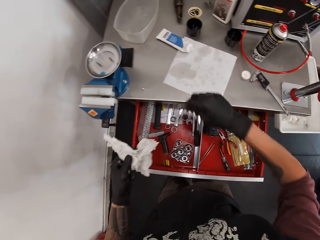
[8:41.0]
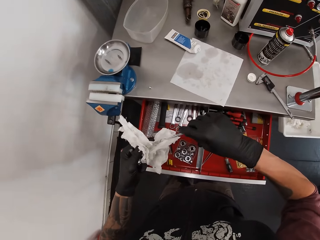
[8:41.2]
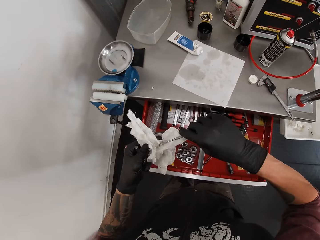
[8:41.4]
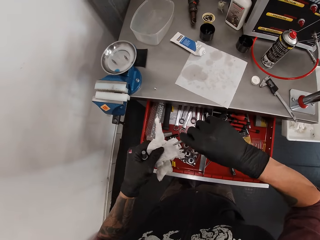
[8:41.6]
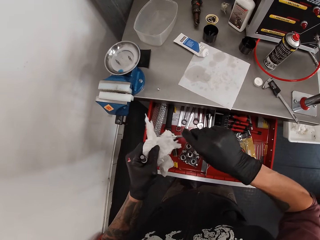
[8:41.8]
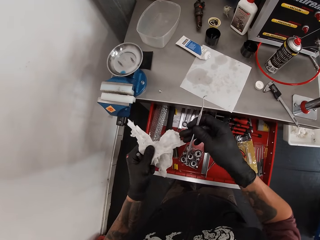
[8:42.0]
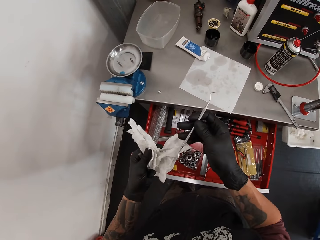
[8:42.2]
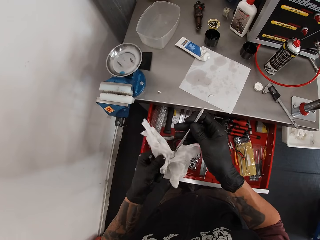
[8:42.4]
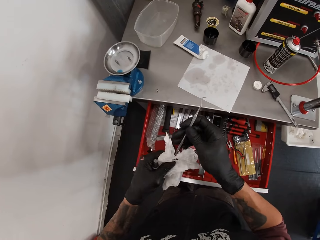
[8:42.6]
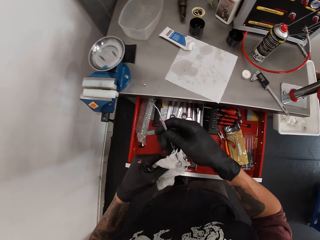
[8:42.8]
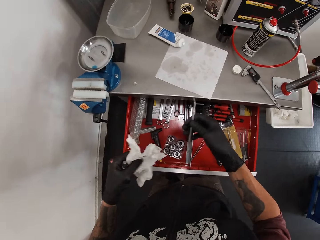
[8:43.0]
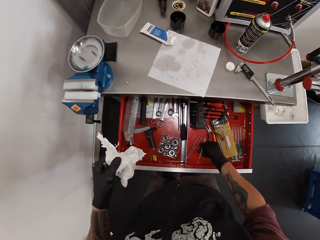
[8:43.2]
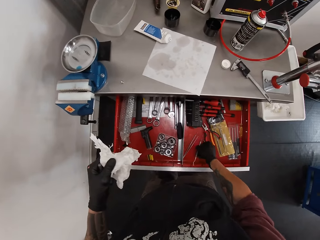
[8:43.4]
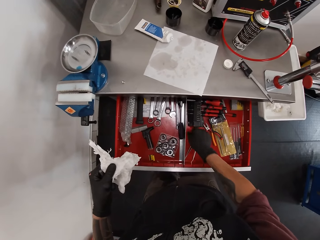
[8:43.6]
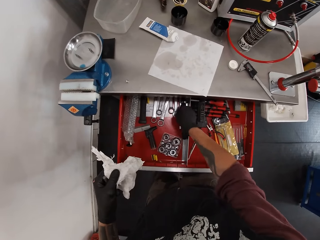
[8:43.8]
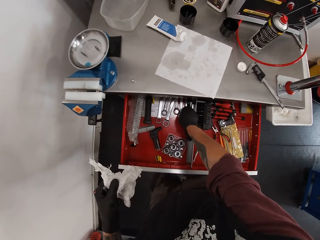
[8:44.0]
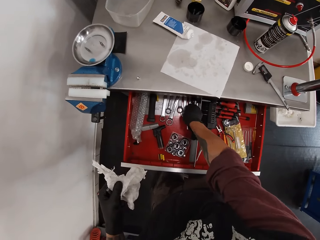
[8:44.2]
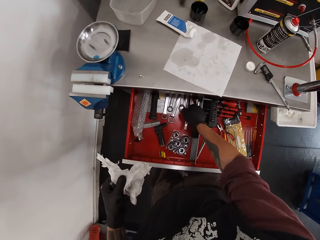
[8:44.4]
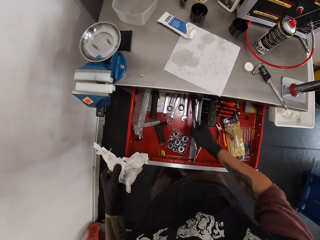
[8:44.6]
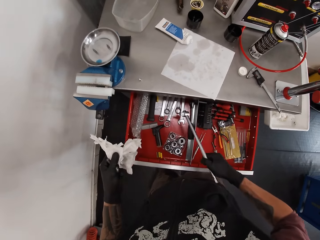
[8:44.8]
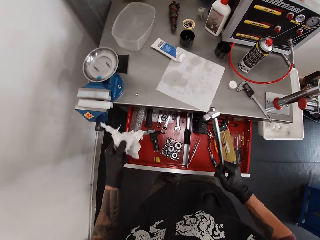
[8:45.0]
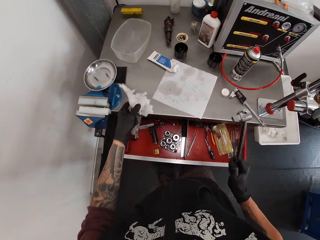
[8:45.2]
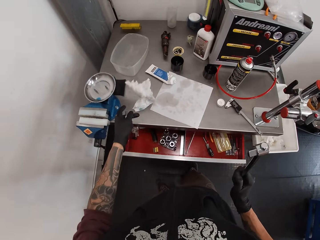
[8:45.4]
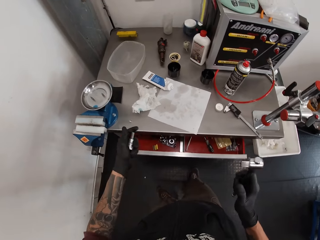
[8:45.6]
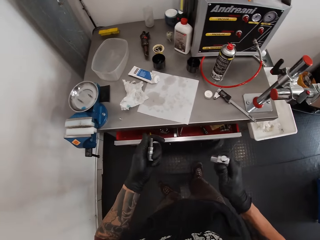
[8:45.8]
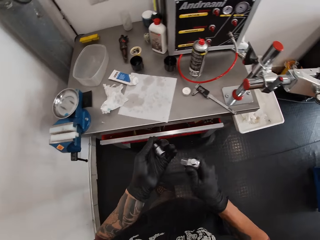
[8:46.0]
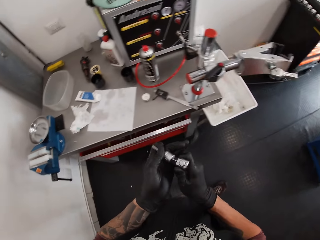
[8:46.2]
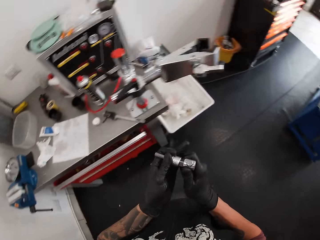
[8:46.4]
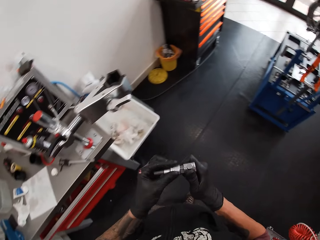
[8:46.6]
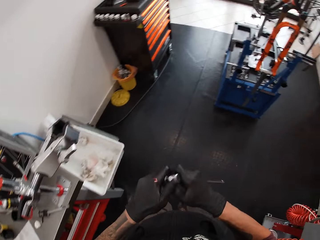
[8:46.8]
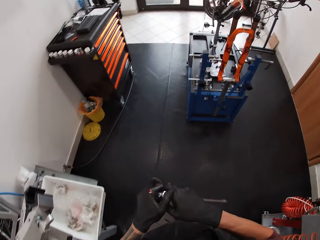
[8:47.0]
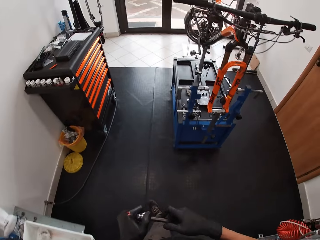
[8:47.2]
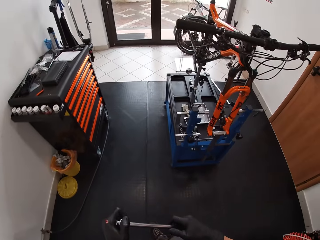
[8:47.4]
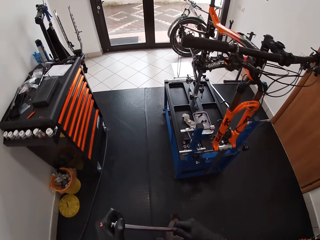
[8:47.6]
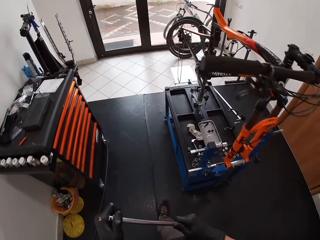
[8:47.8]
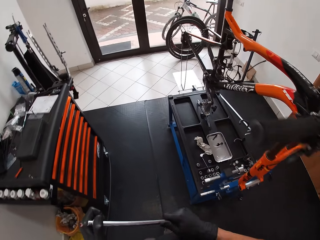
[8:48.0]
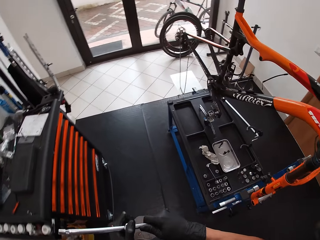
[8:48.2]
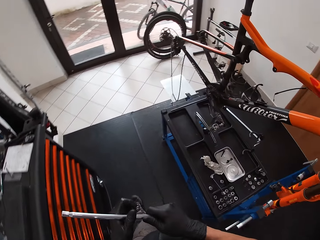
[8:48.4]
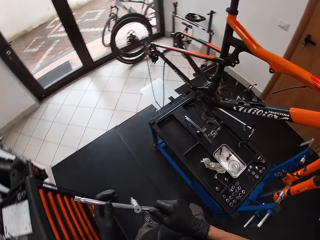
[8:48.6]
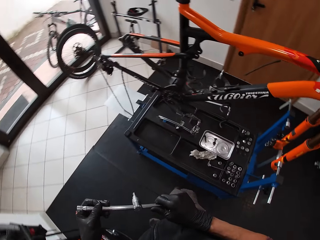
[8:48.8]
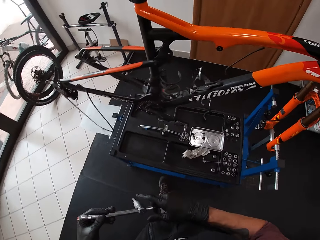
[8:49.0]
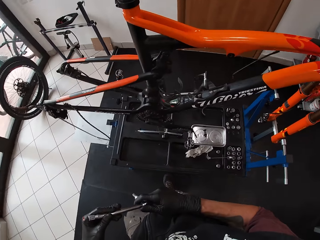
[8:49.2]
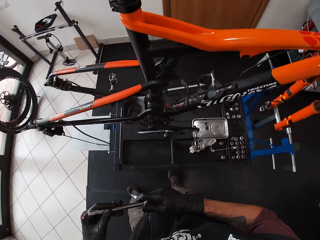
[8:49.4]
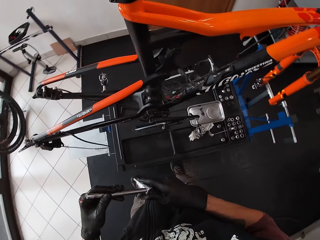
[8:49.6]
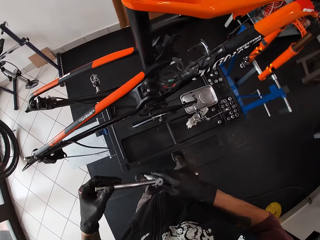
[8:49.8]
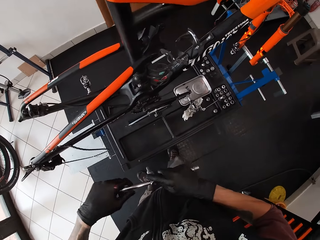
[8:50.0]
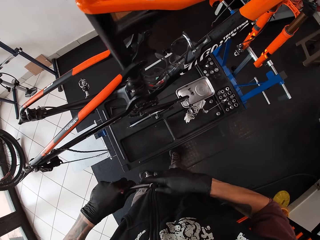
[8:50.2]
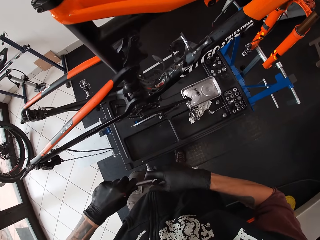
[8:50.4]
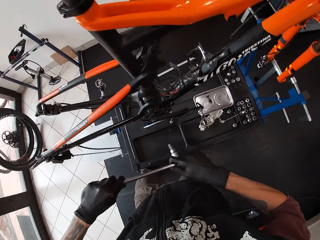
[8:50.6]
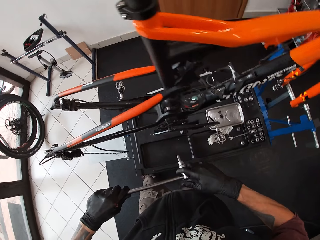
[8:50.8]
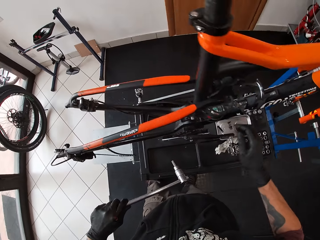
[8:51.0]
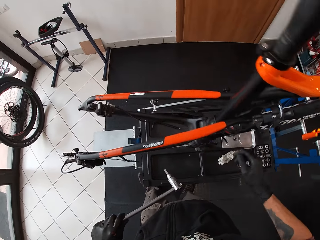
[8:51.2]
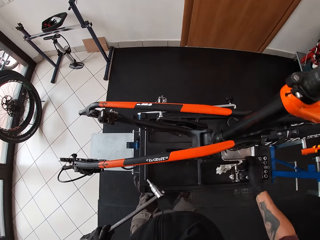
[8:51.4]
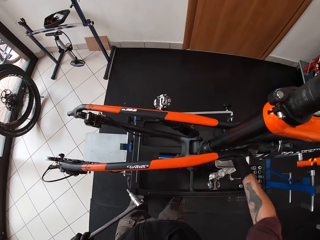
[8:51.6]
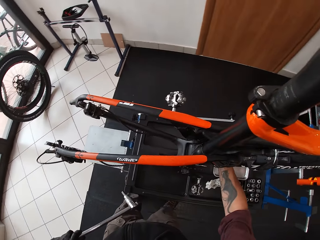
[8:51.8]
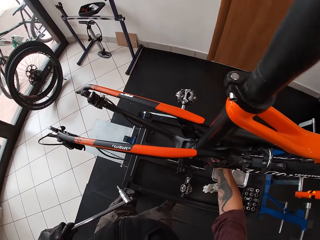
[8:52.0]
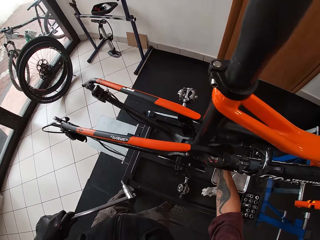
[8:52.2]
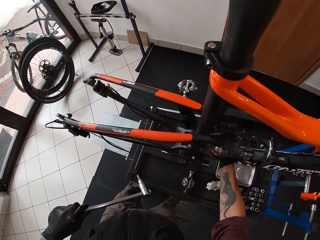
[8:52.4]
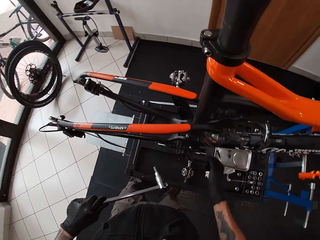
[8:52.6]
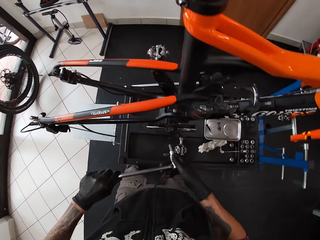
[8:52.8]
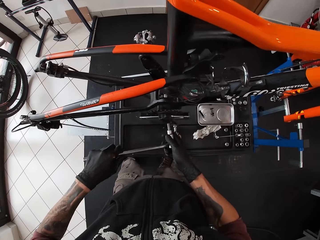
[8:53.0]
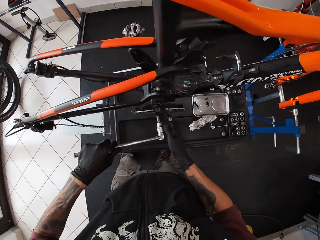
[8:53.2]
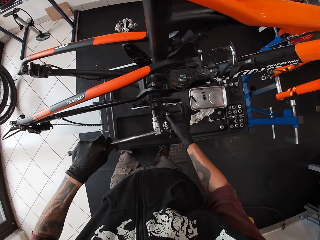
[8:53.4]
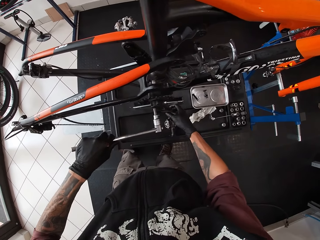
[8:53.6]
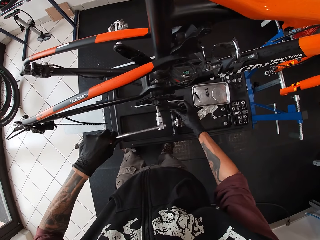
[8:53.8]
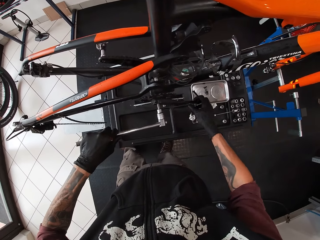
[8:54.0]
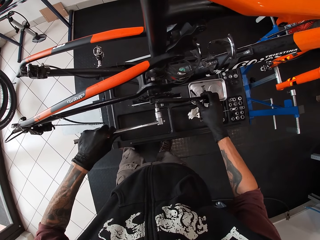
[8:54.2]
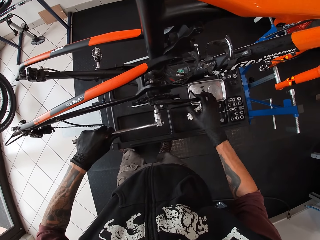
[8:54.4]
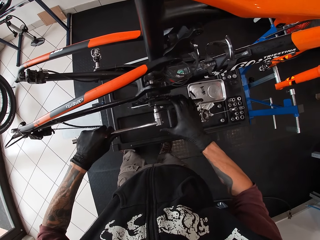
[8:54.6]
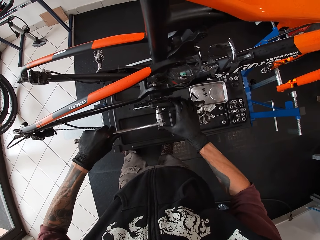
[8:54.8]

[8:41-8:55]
The camera wearer wipes the tweezer with the tissue in his left hand. He drops the tweezer in the cabinet with his right hand. He picks a wrench in the cabinet with his right hand. He drops the tissue on the slab with his left hand. He fixes the plug into the wrench in his right hand. He walks. He turns the pedal of the bicycle with his right hand.

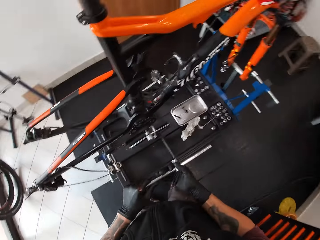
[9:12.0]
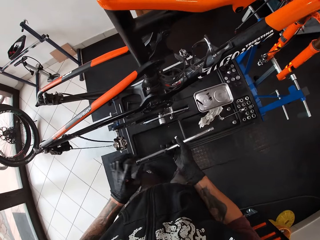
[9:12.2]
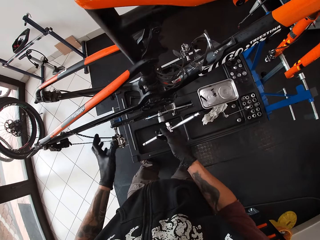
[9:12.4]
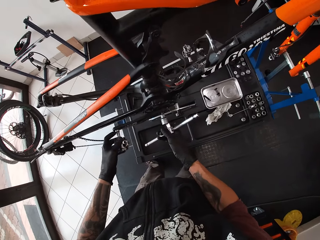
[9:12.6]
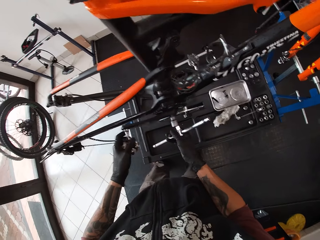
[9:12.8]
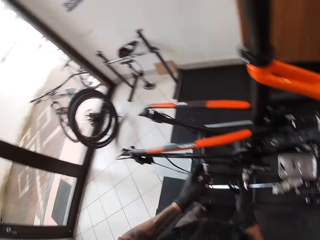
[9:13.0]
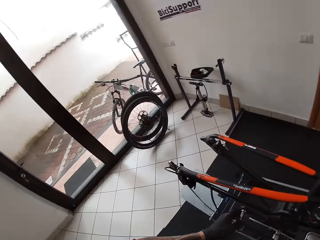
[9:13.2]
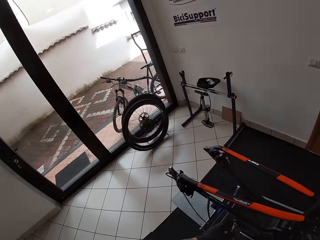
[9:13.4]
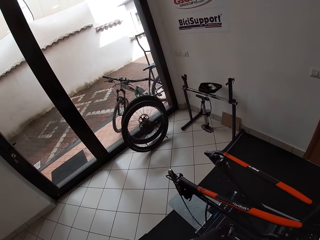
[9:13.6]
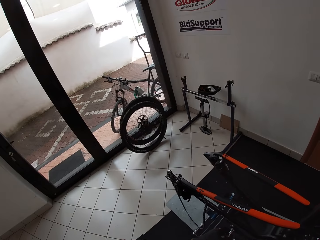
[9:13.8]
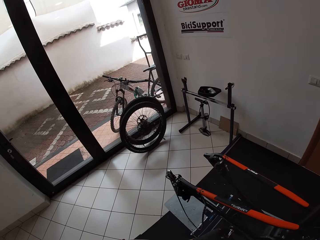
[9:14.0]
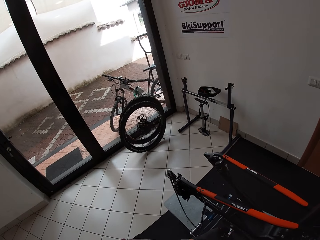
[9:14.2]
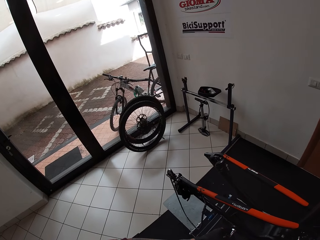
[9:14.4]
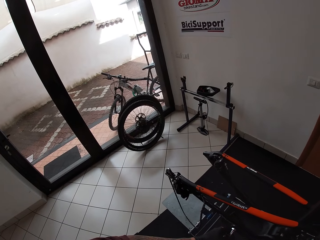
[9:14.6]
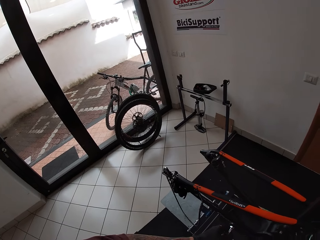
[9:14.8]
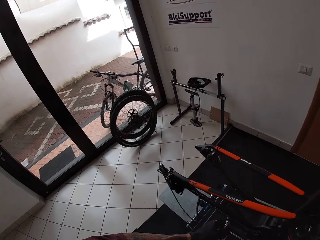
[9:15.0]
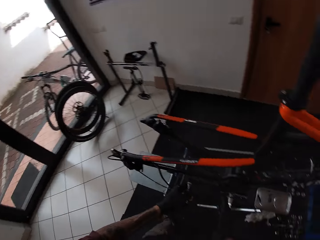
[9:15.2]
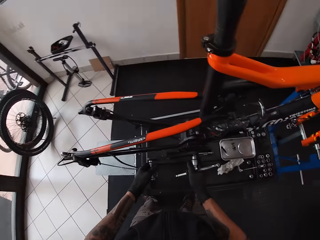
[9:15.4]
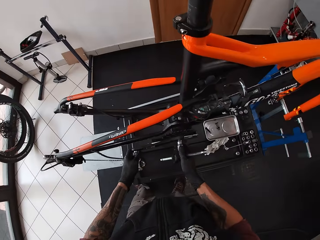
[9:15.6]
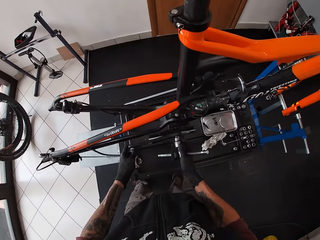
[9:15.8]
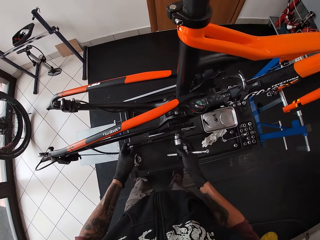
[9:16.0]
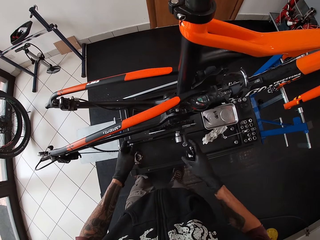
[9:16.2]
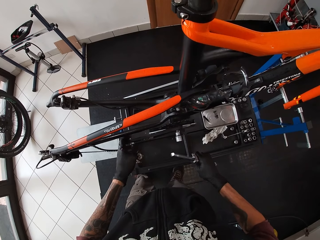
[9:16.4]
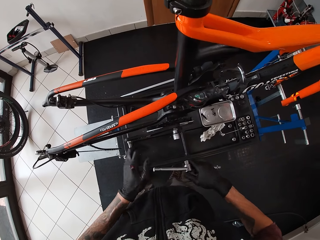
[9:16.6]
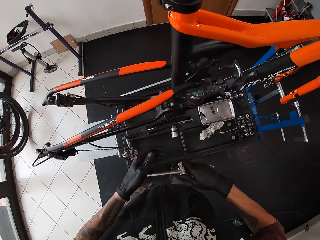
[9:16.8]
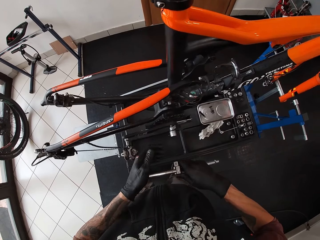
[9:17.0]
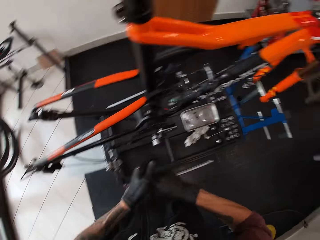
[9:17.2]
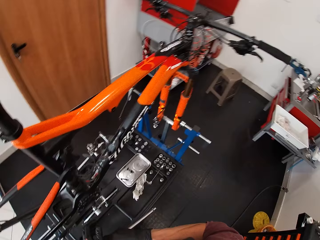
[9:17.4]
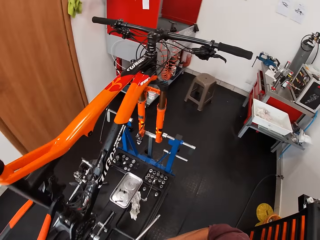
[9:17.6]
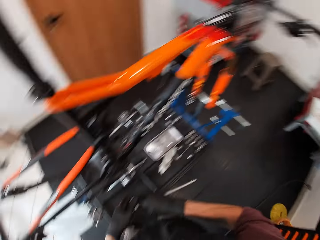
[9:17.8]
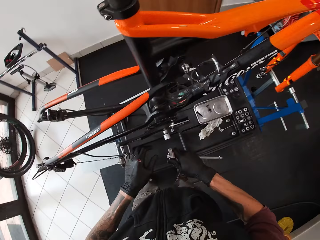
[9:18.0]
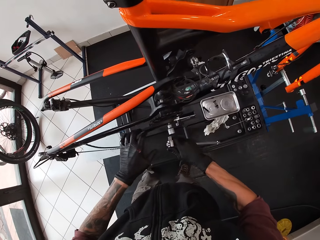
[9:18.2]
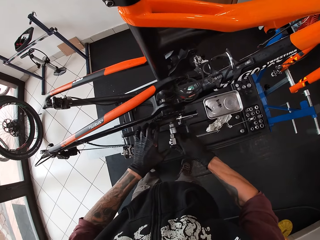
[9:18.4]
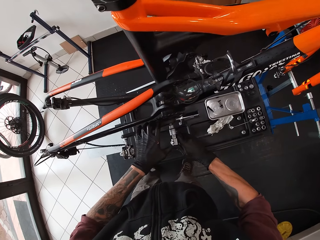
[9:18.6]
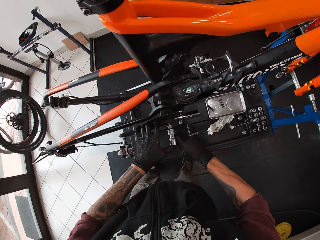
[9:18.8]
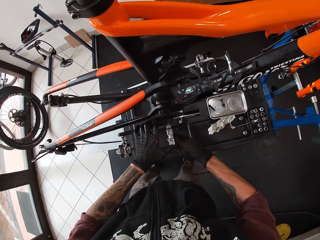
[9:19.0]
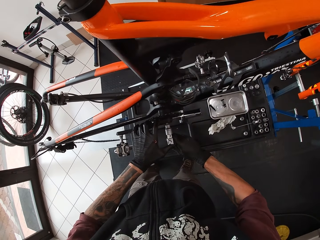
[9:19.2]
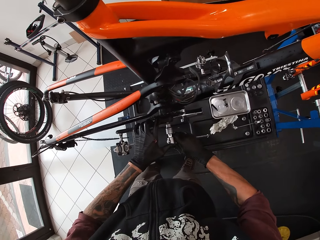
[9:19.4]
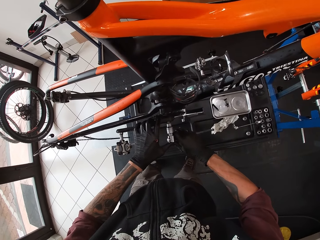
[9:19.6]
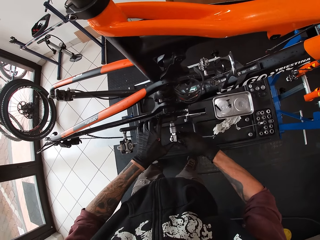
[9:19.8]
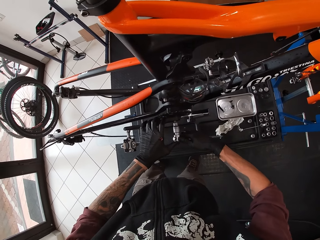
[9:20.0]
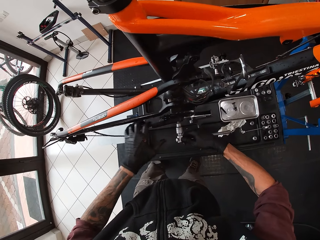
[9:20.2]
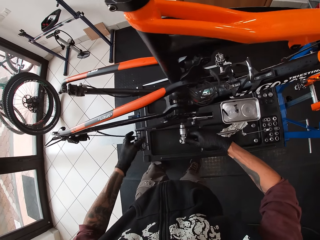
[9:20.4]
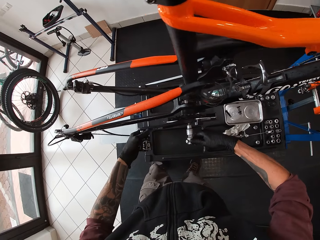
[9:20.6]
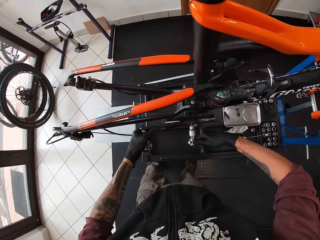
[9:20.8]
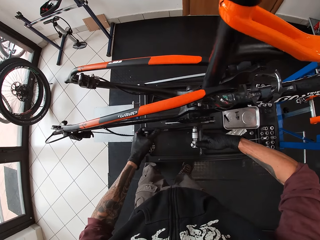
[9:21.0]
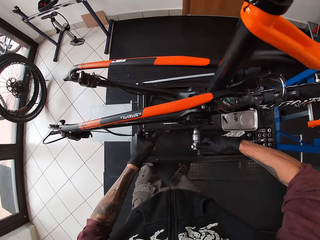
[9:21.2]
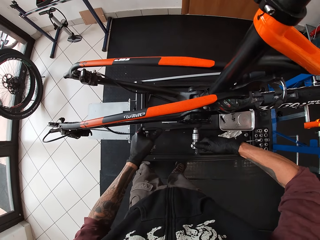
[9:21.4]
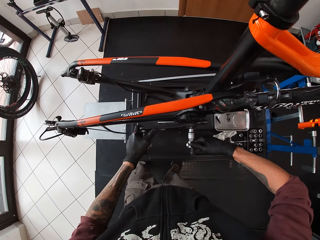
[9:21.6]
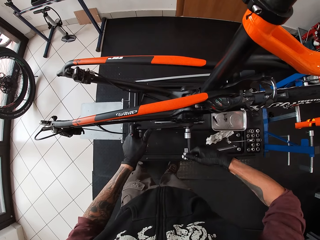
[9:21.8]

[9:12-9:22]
The camera wearer fixes the wrench on the bicycle with both hands. He puts the wrench in the nut socket with his right hand. He connects the torque wrench spanner with its head. He tightens the bolt with the torque wrench spanner.
